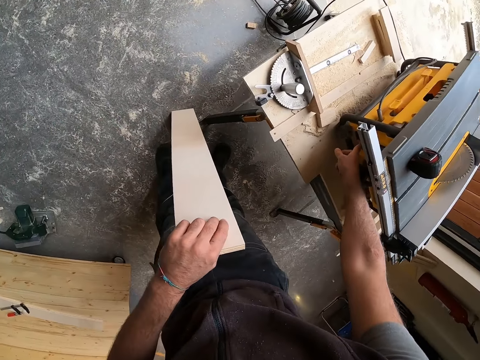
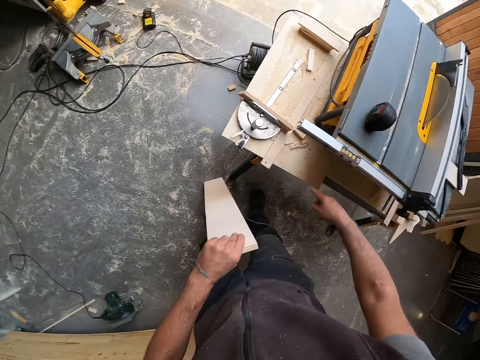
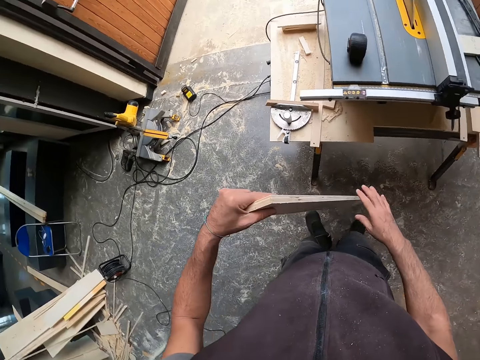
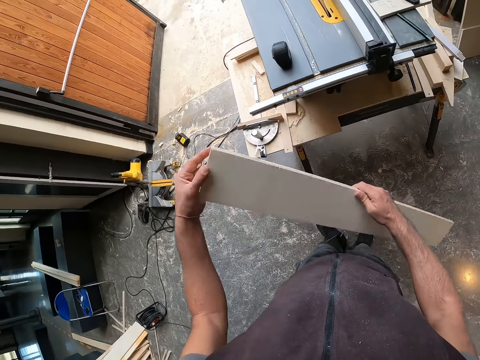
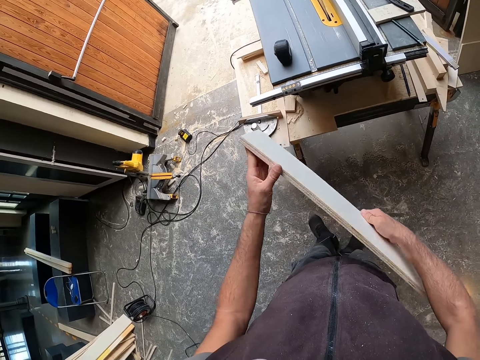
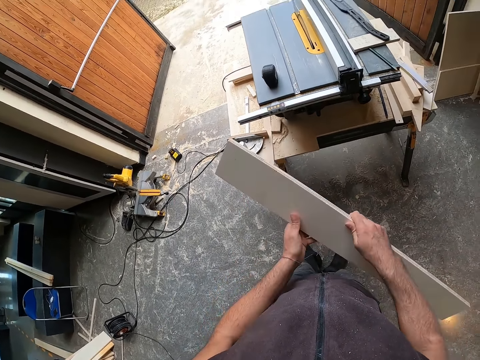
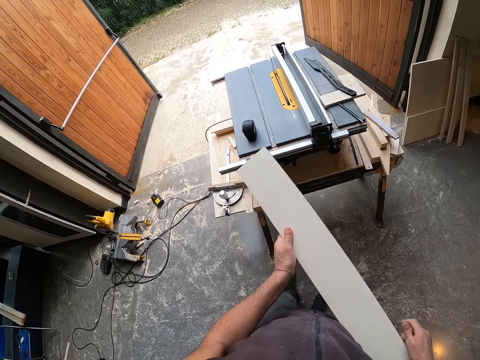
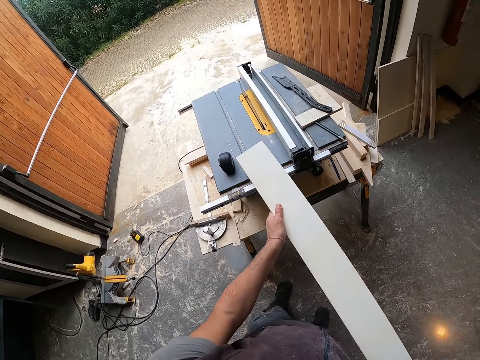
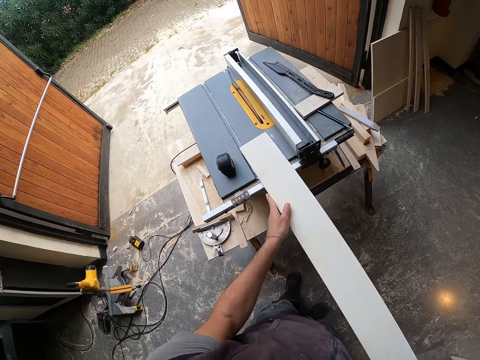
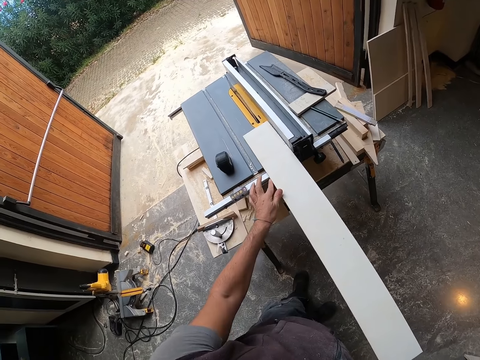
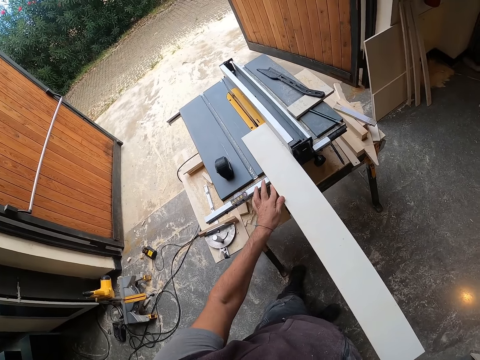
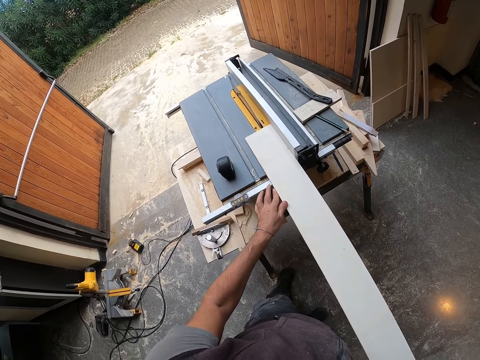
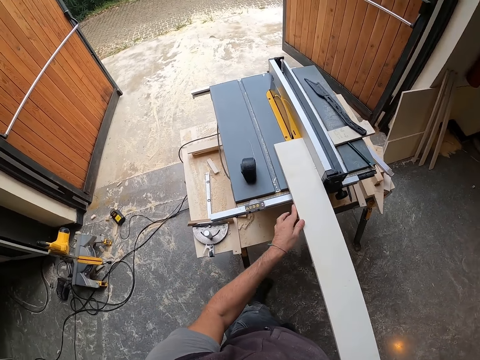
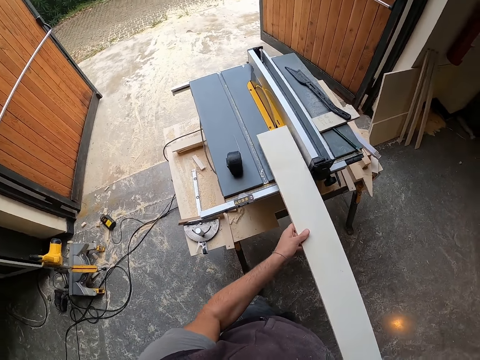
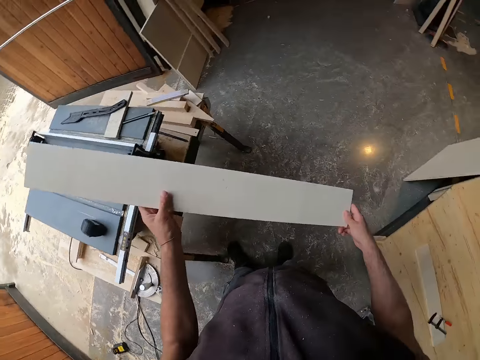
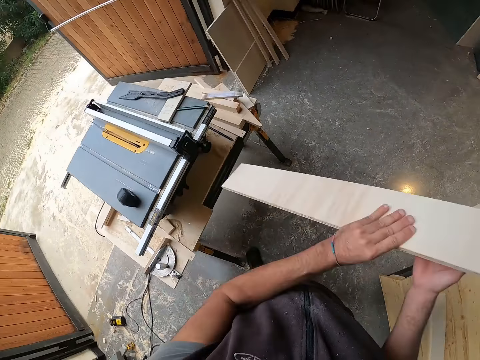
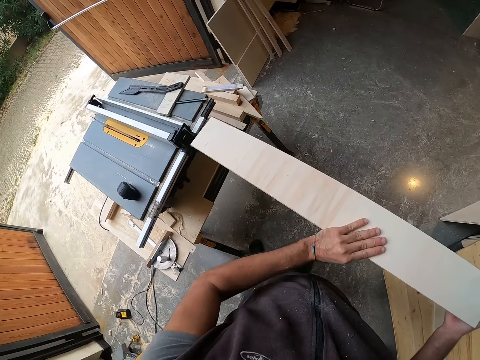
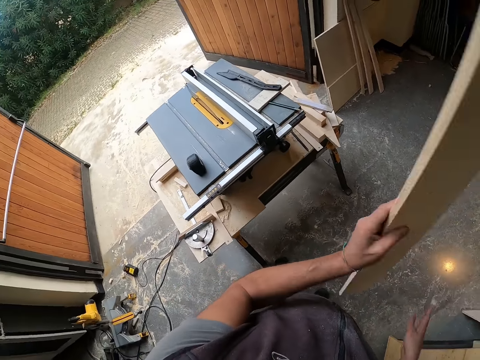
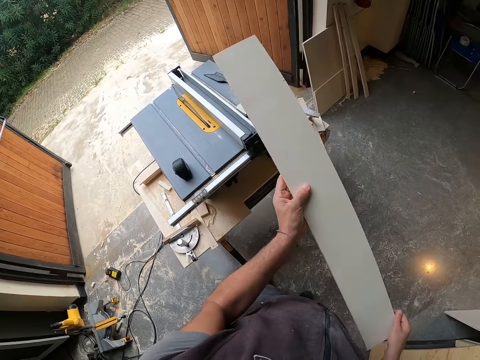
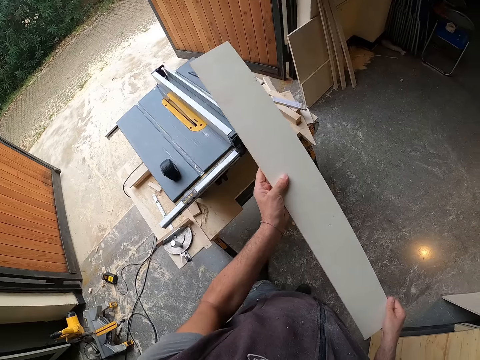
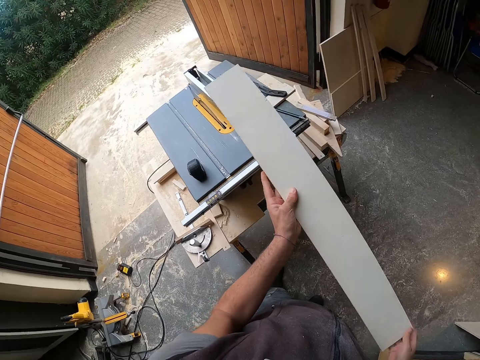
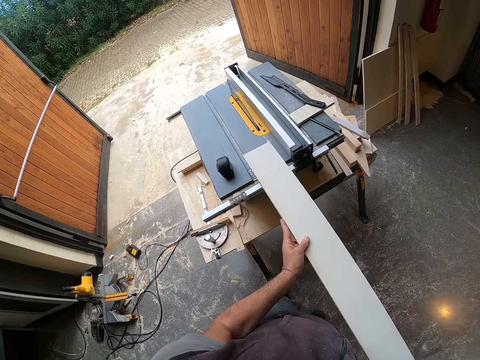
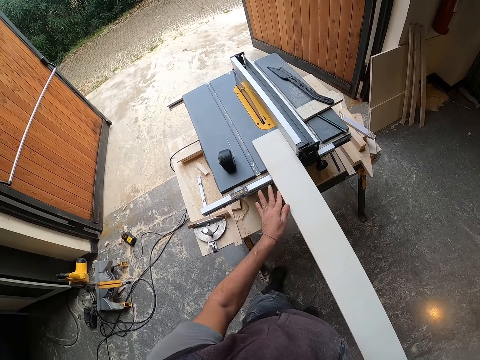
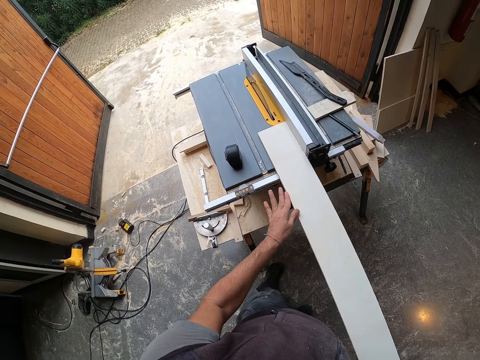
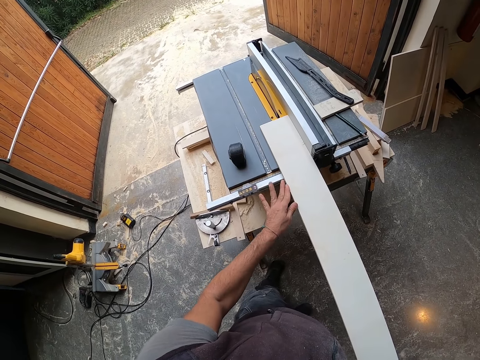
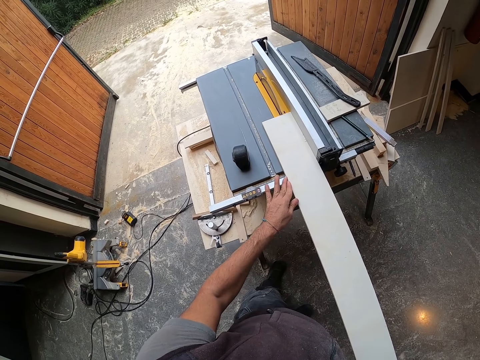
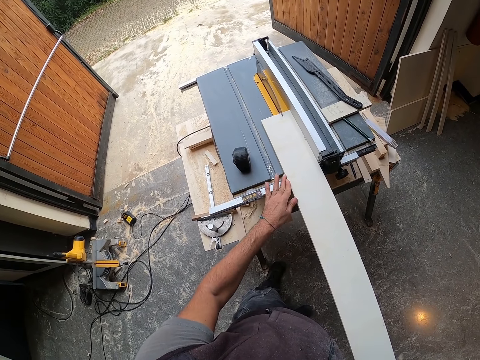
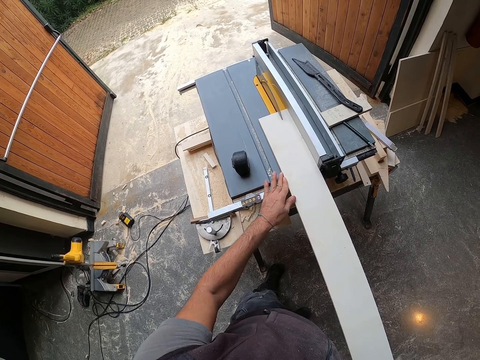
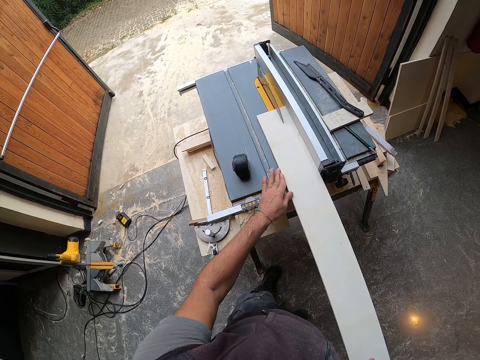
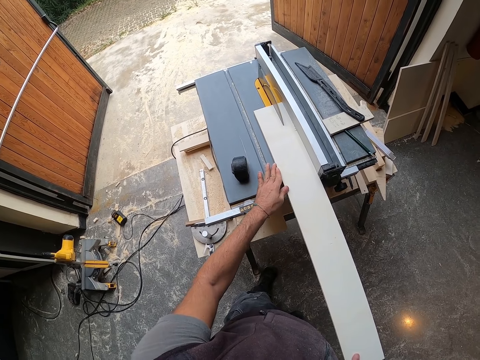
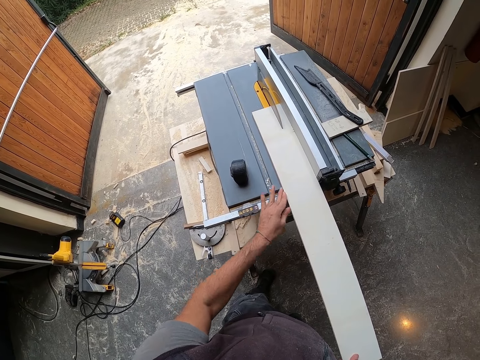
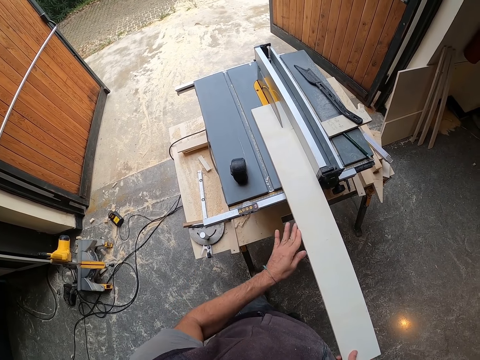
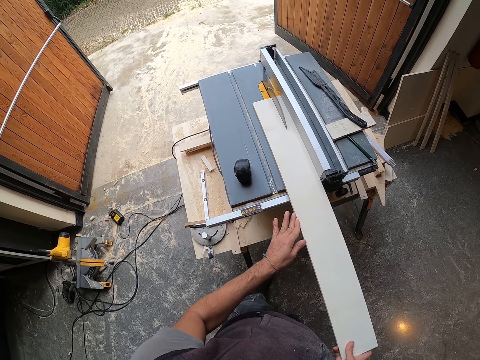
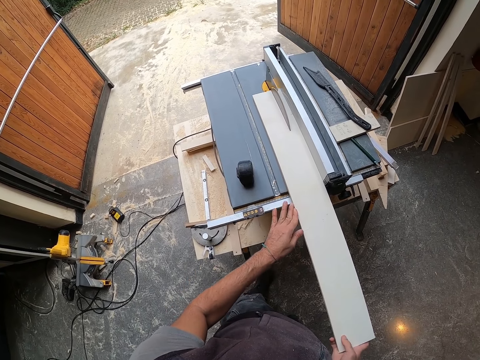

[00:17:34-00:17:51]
The camera wearer adjusts a table saw. He switches on the table saw with his right hand. He checks the wood. He holds the plank with both hands. He drops the plank in his hands on the table saw. He cuts the wood with the table saw. He lifts the plank with both hands. He turns the wood. He cuts the plank with the table saw with both hands.

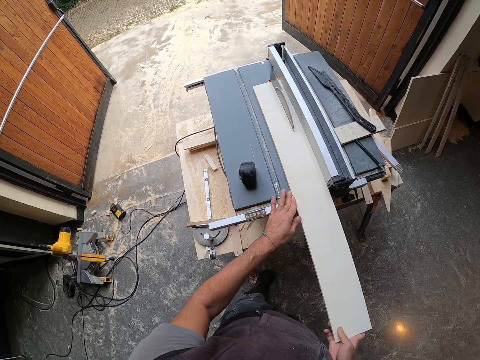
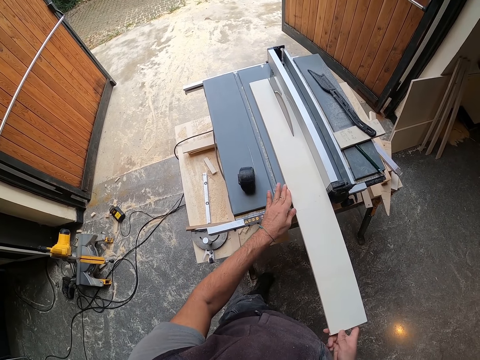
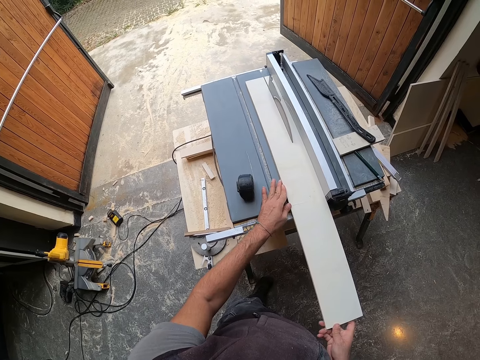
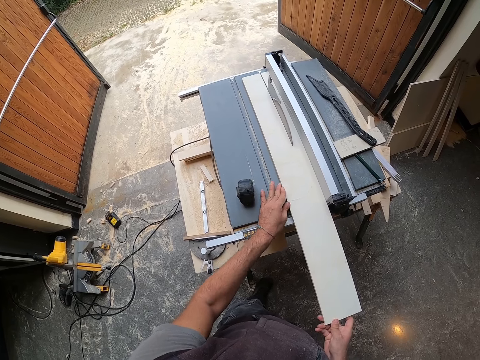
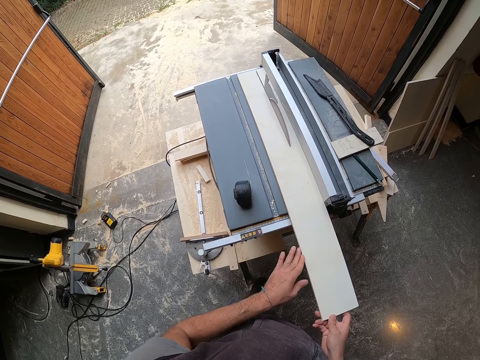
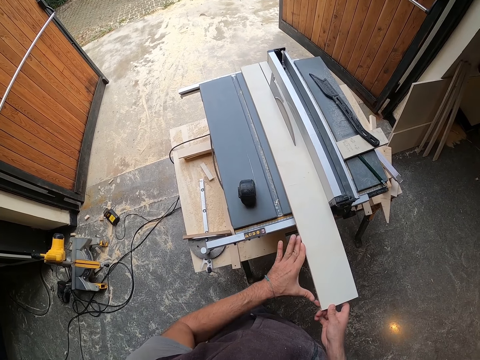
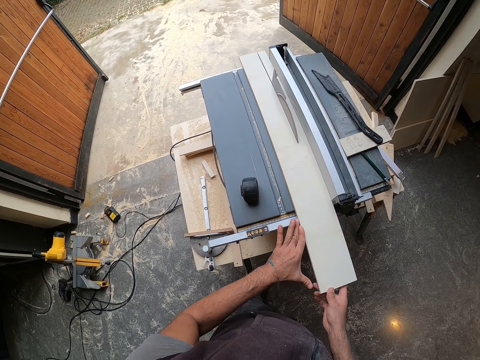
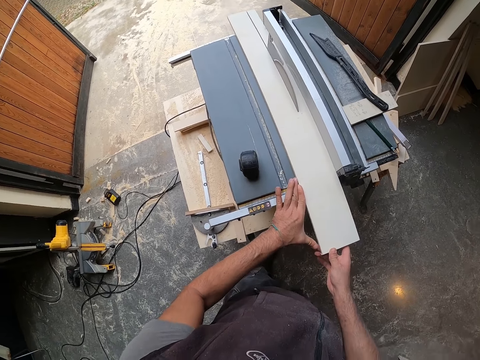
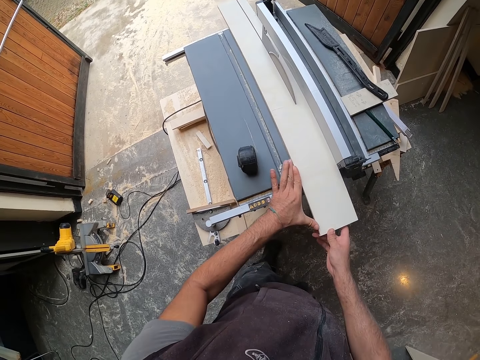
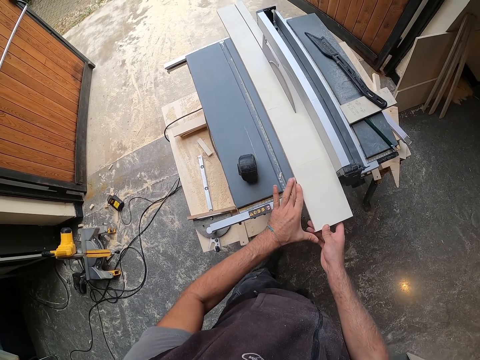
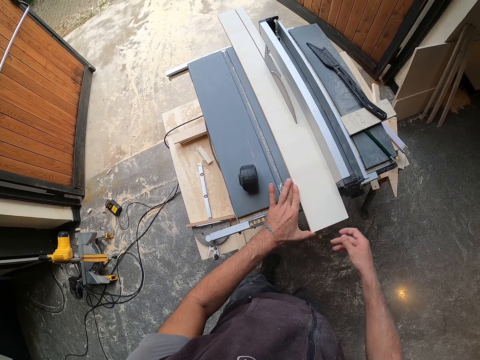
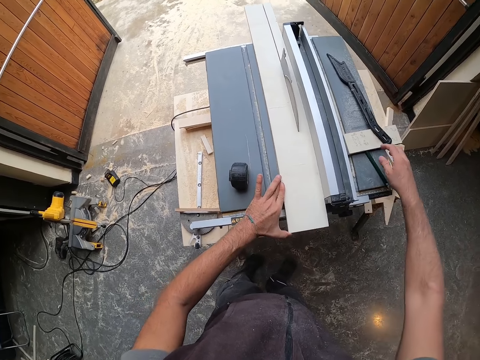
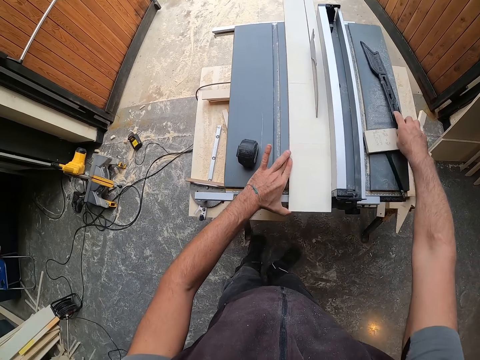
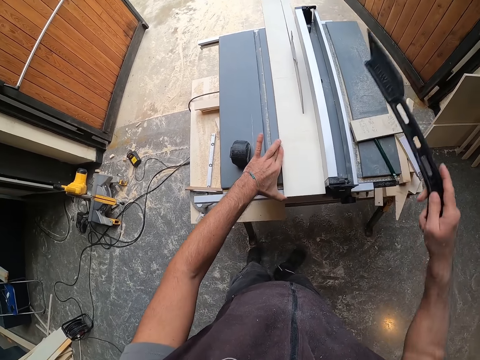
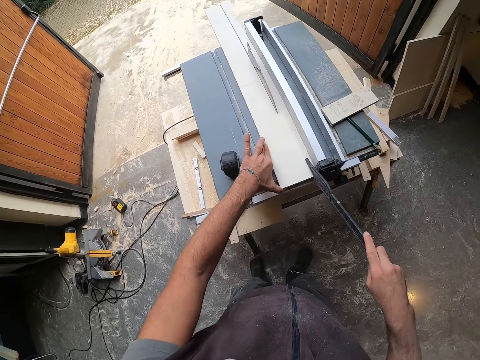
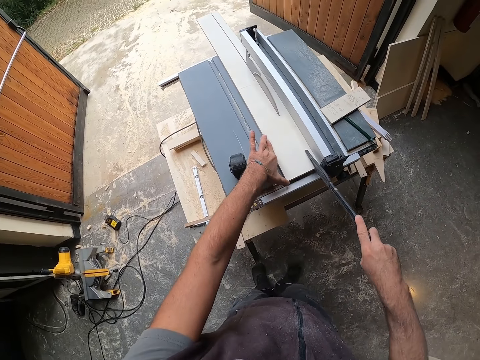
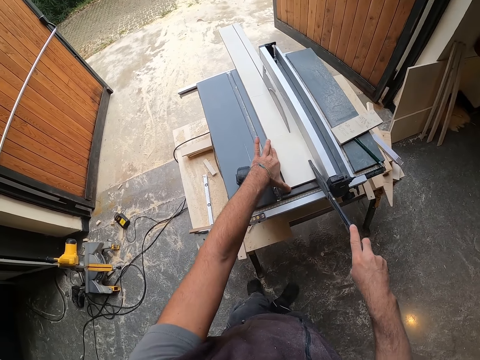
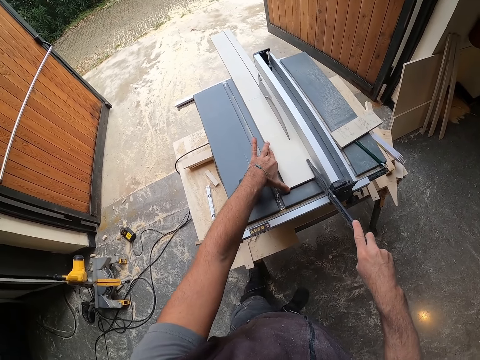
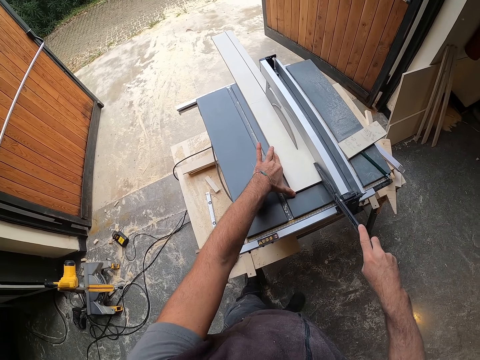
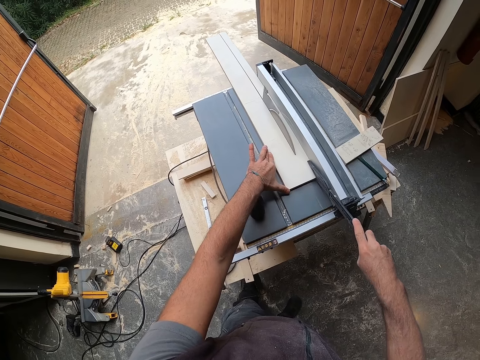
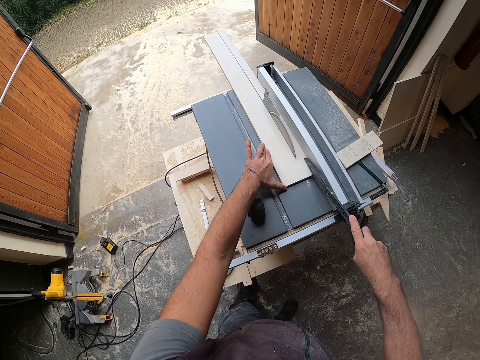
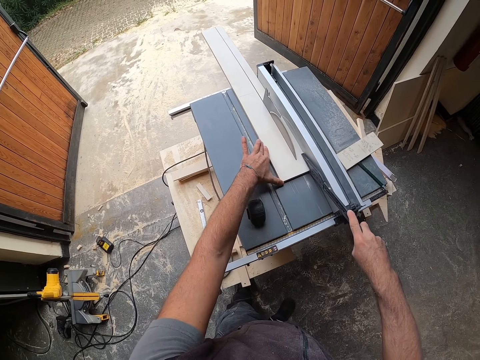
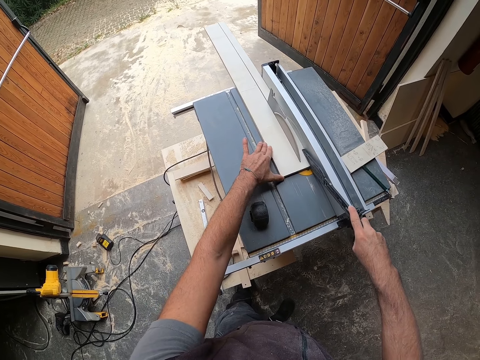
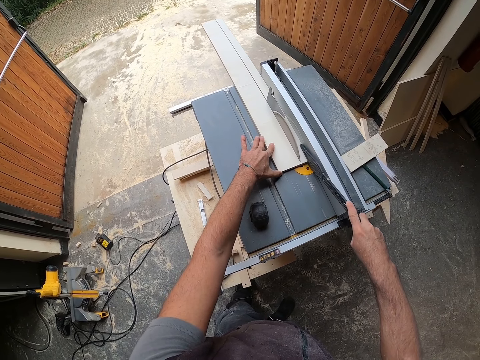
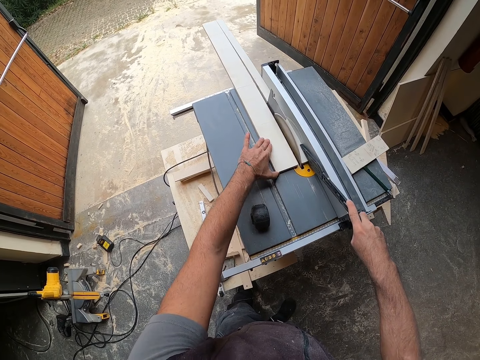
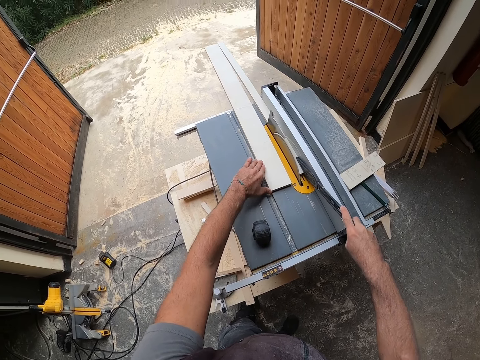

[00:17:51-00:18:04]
The camera wearer picks up a piece of metal on the table saw with his right hand. He pushes the plank on the table saw with the piece of metal in his right hand.
